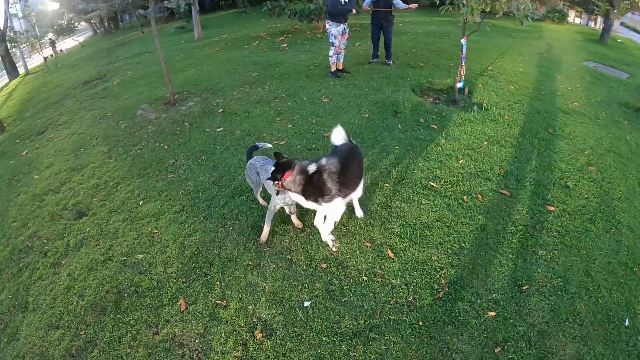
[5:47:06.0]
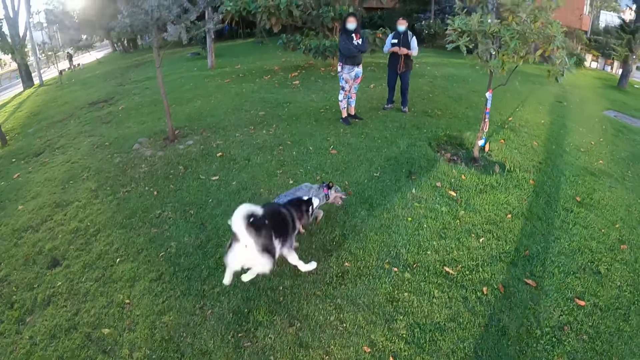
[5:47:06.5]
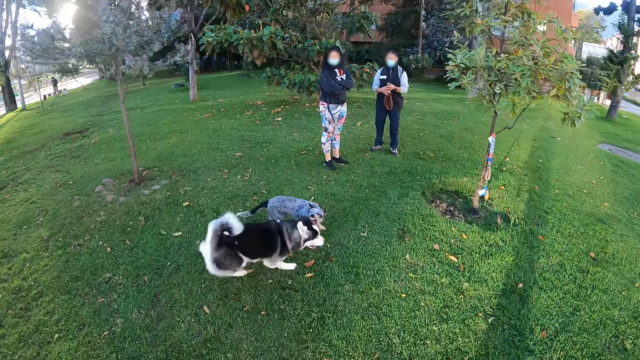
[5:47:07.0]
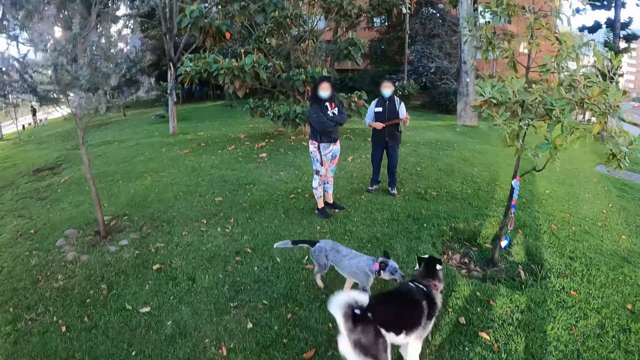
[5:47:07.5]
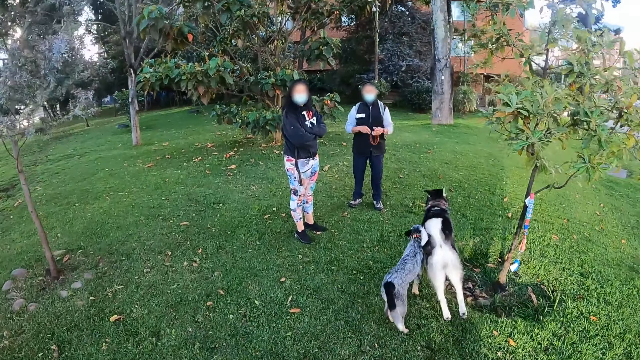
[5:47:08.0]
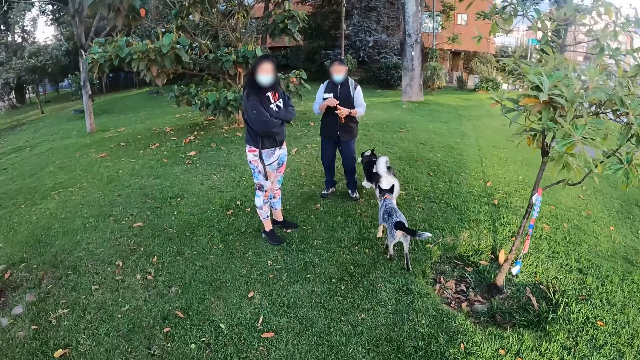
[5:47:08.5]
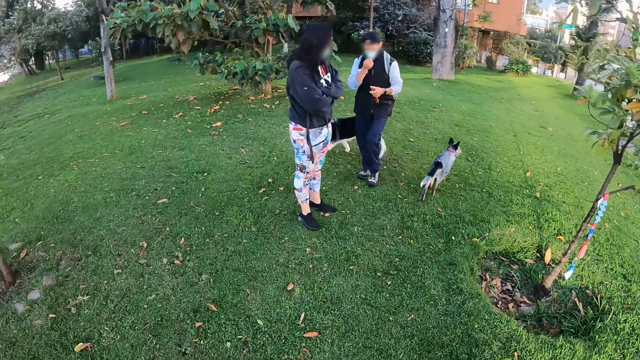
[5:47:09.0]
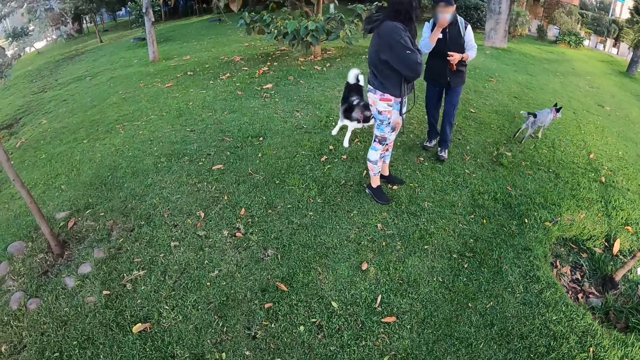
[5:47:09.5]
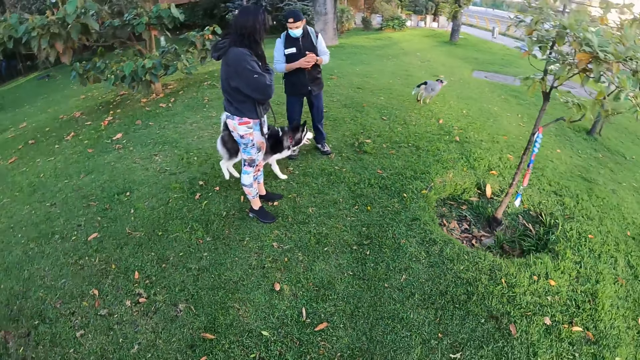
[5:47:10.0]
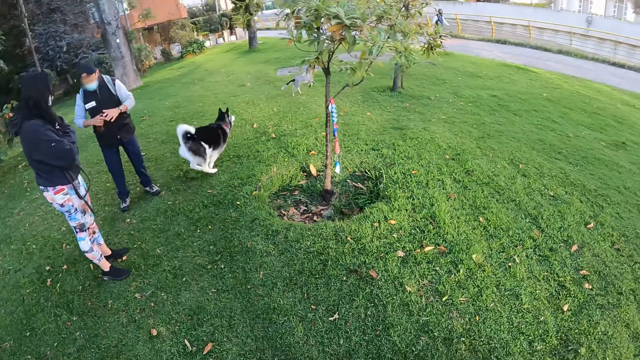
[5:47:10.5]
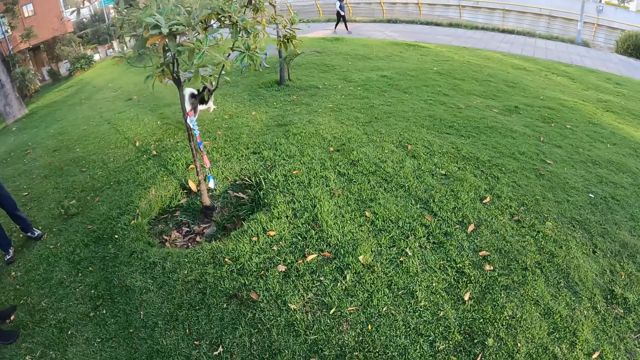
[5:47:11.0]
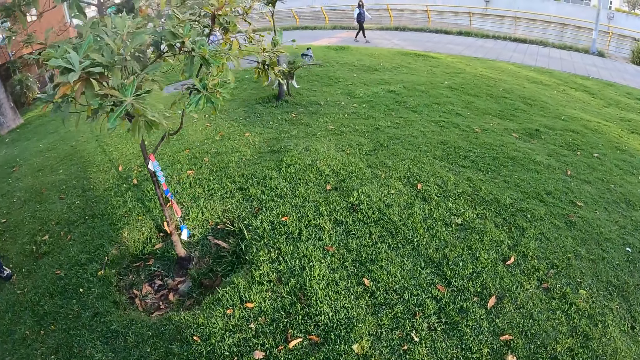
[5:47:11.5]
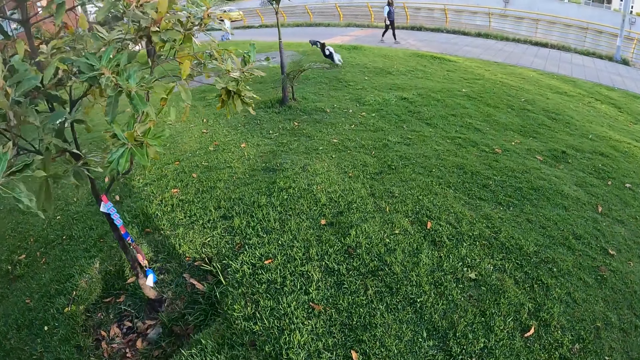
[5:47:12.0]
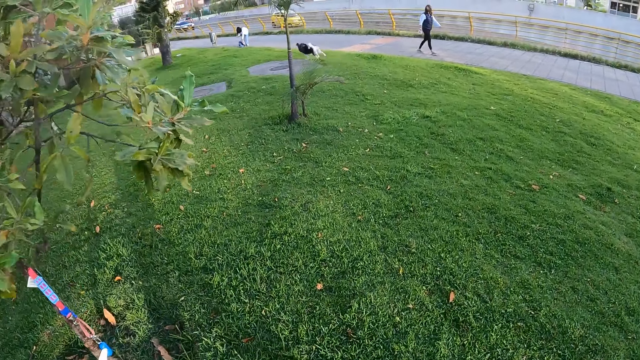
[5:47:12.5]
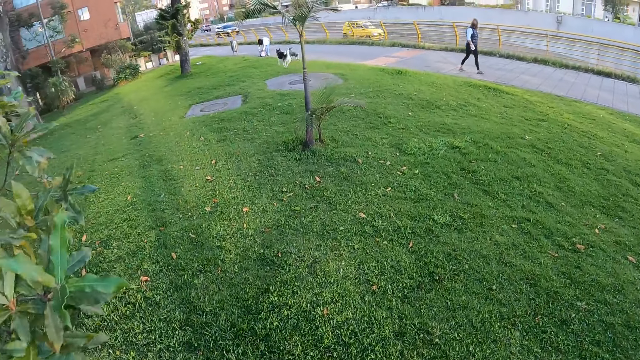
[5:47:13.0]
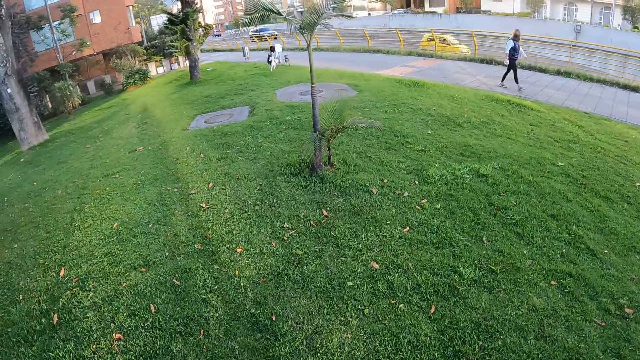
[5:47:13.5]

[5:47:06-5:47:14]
The camera wearer interacts with a man and a woman.

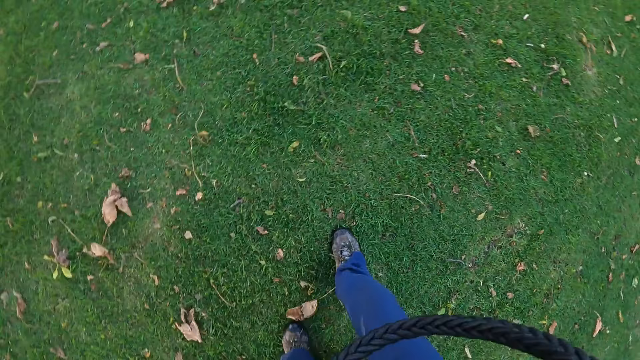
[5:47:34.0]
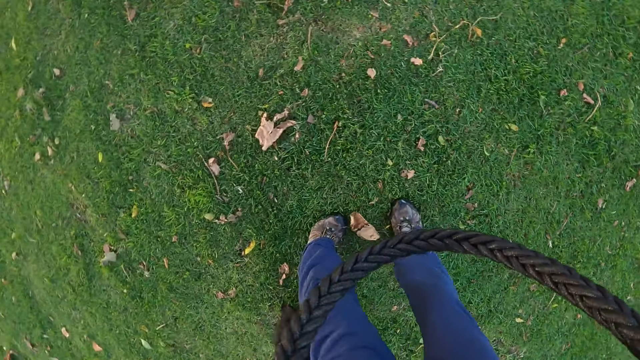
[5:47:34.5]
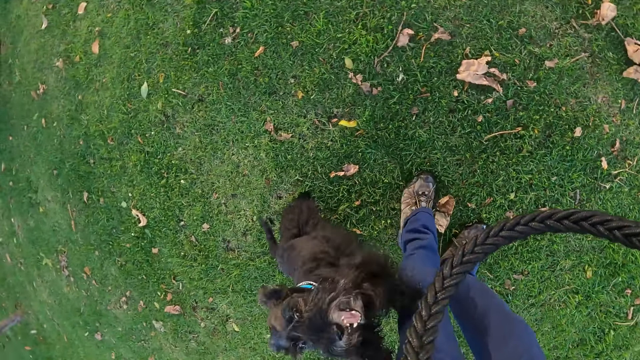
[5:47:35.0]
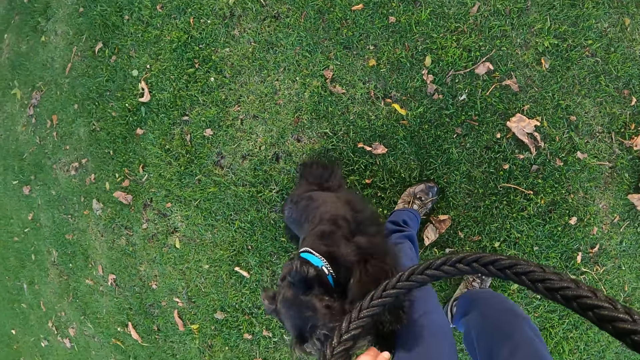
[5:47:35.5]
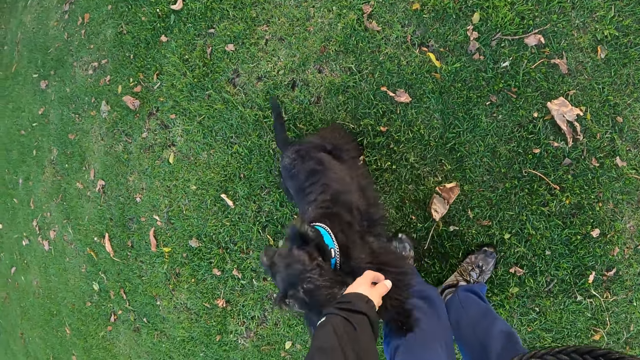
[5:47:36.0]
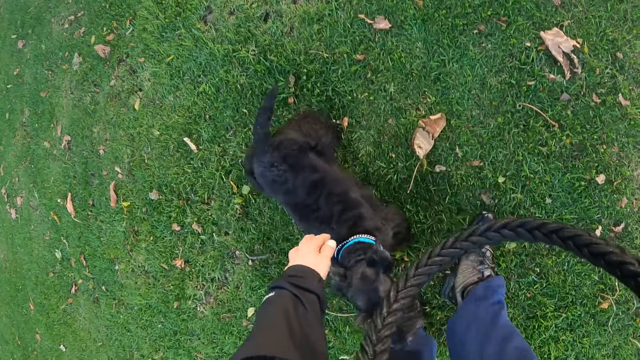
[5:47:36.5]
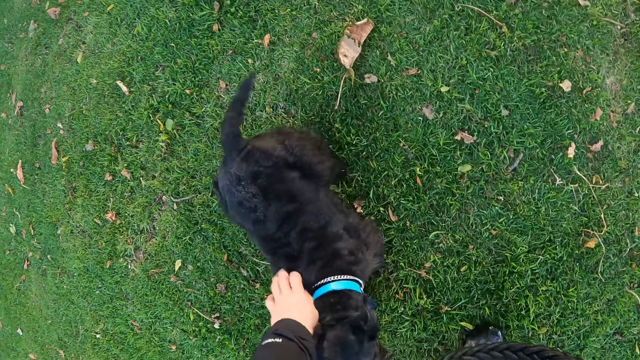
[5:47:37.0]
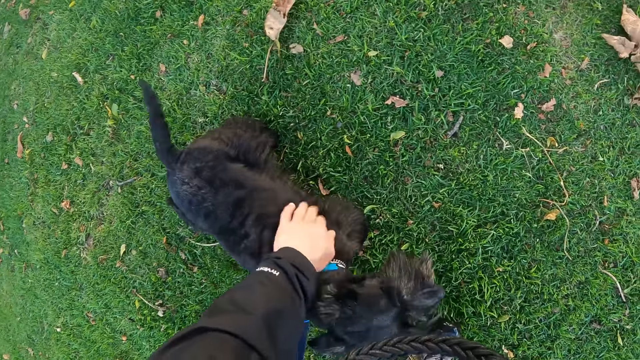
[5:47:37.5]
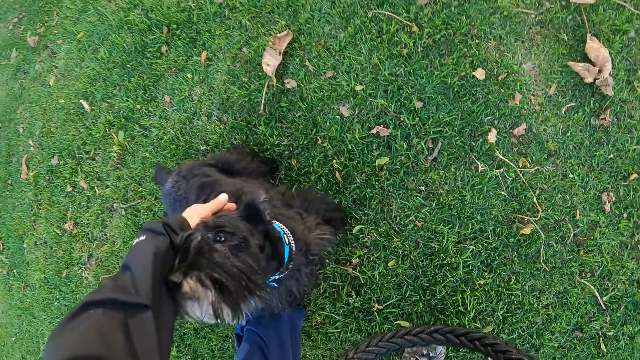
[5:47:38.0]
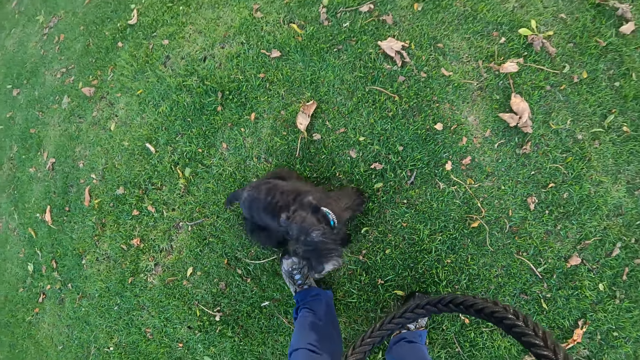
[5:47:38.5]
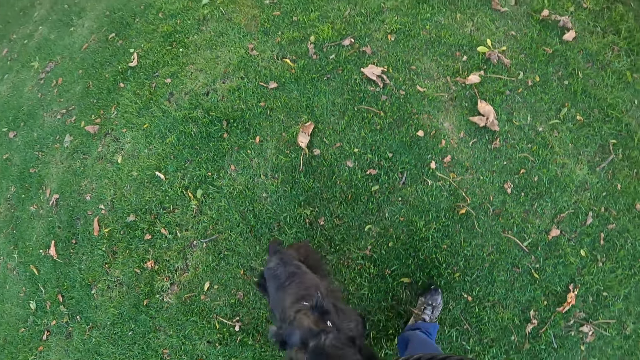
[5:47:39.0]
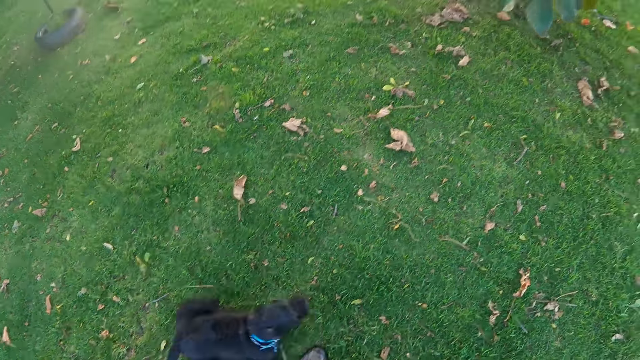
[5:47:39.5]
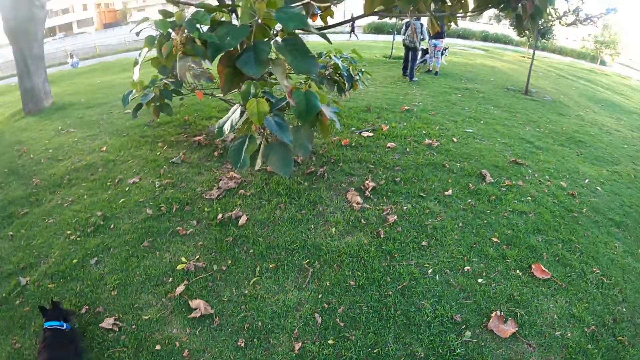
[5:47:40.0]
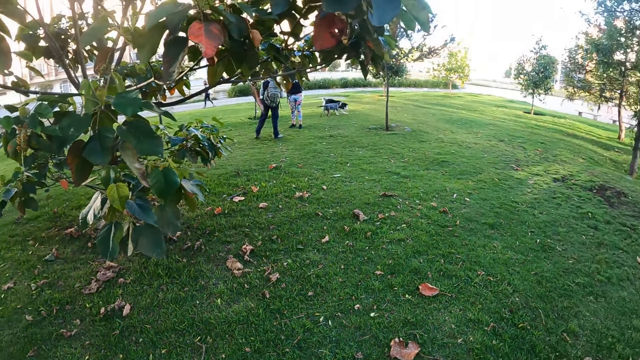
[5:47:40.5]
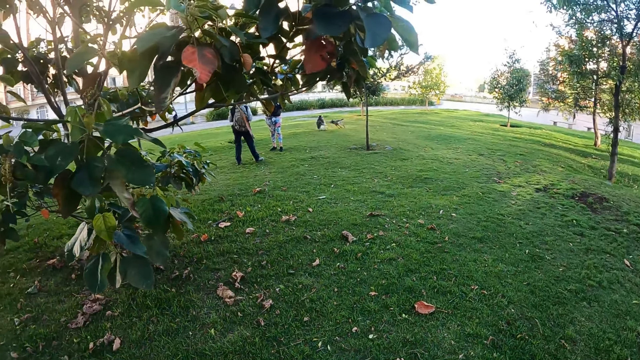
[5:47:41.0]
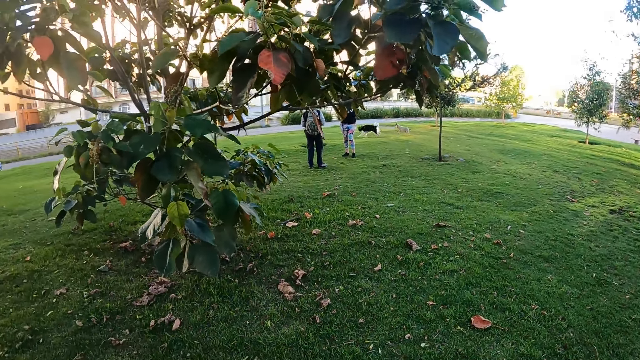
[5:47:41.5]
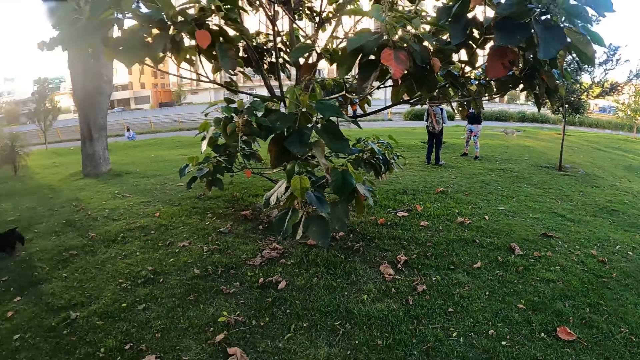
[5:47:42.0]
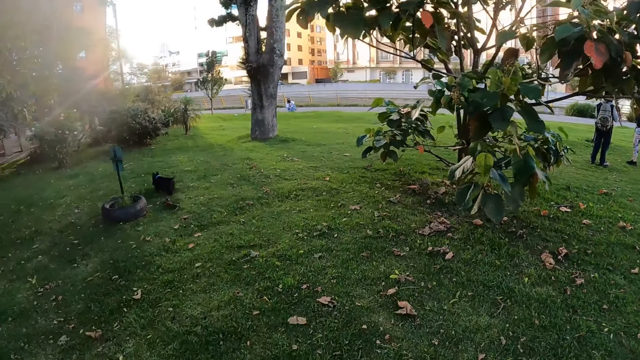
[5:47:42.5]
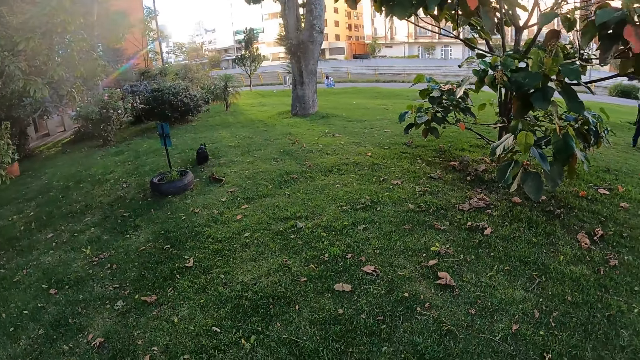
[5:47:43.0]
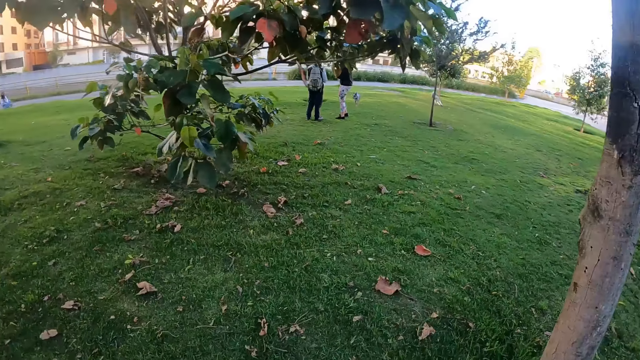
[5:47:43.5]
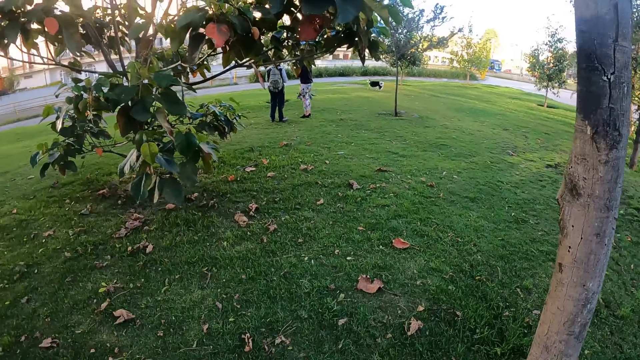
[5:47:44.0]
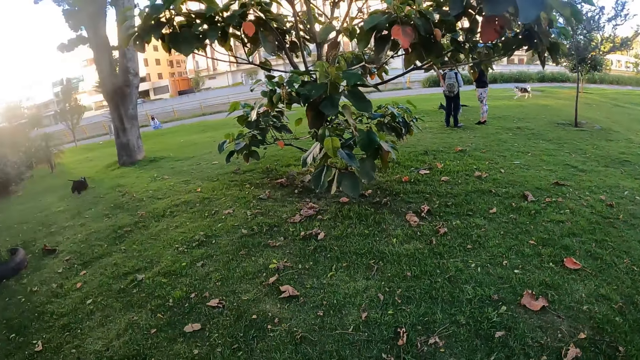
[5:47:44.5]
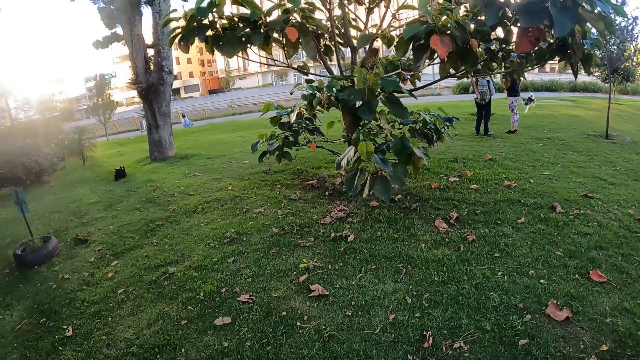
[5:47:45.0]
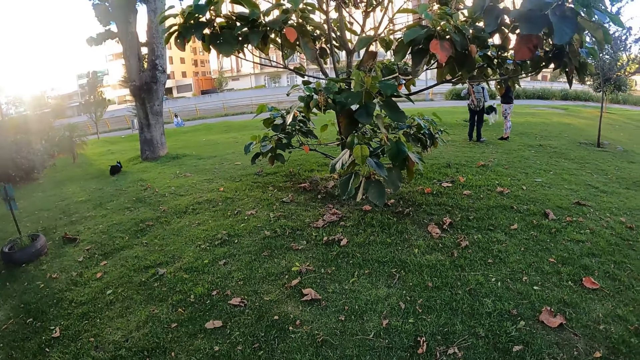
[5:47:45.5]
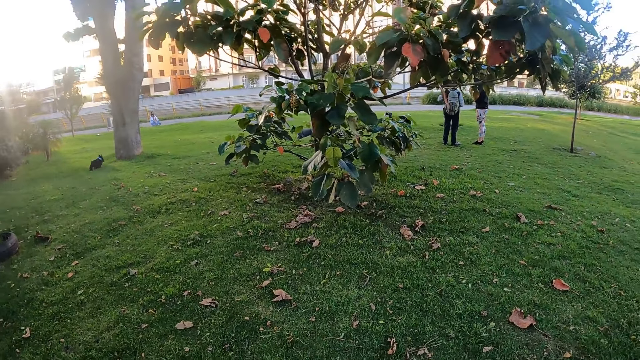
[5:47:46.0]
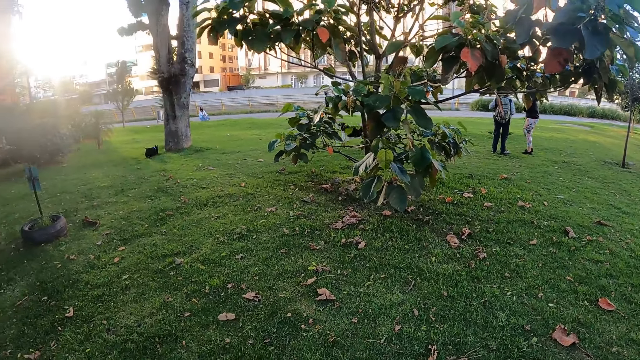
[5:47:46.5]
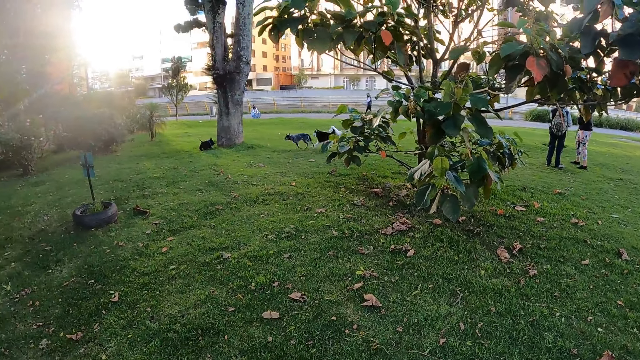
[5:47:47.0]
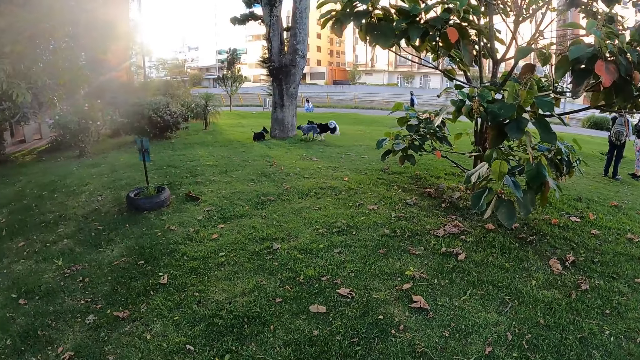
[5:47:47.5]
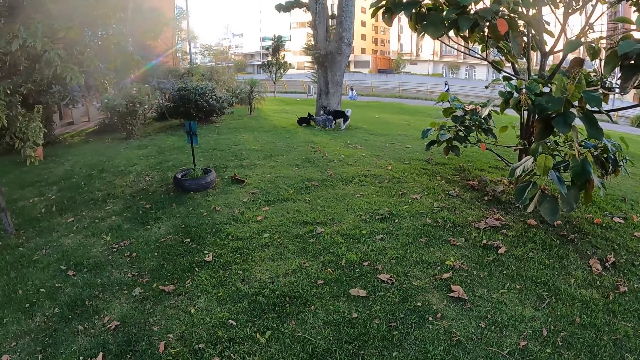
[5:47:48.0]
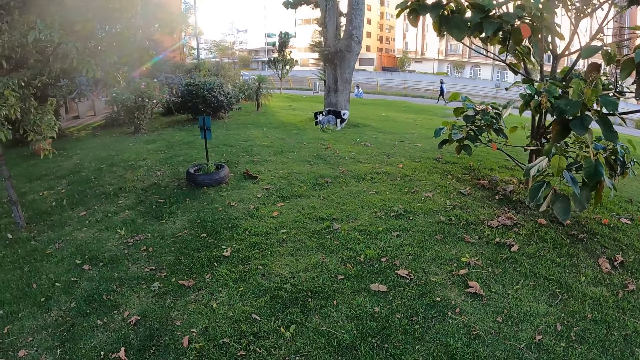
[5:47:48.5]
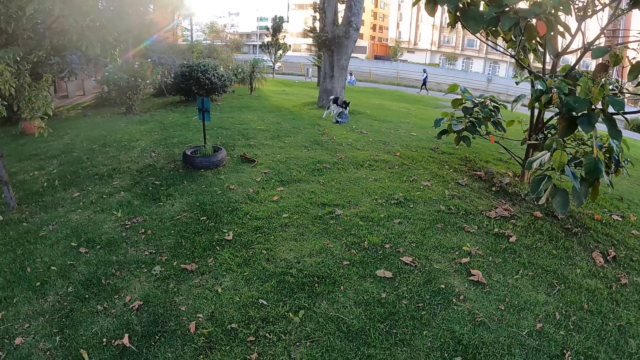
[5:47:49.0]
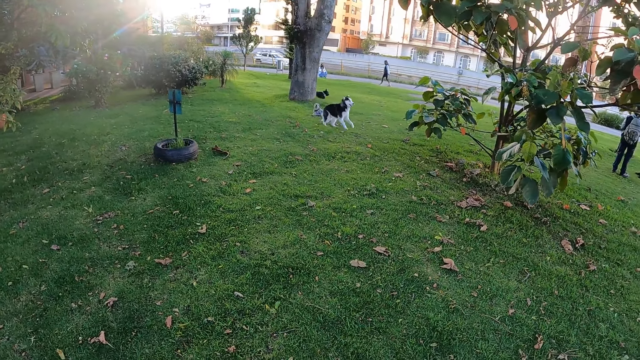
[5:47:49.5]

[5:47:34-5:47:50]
The camera wearer interacts with a dog with his right hand. He looks around the park.
